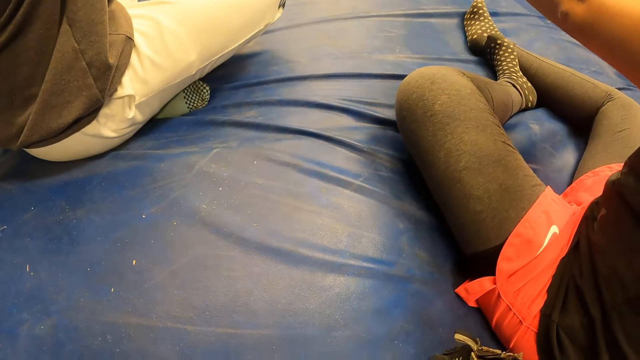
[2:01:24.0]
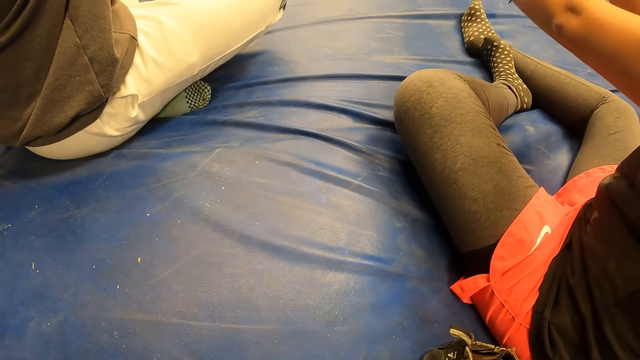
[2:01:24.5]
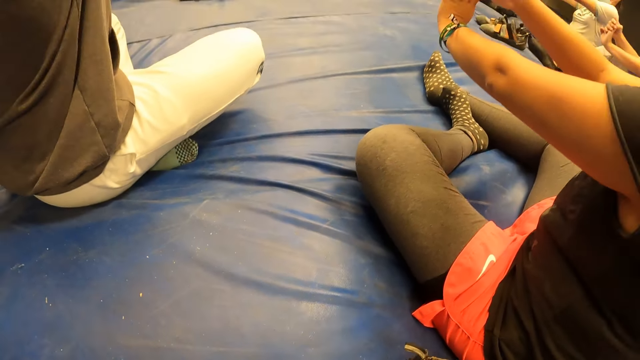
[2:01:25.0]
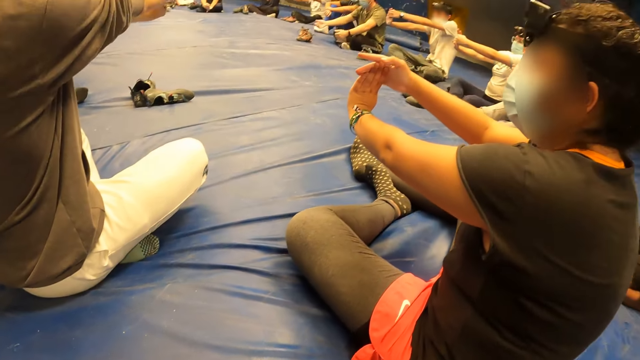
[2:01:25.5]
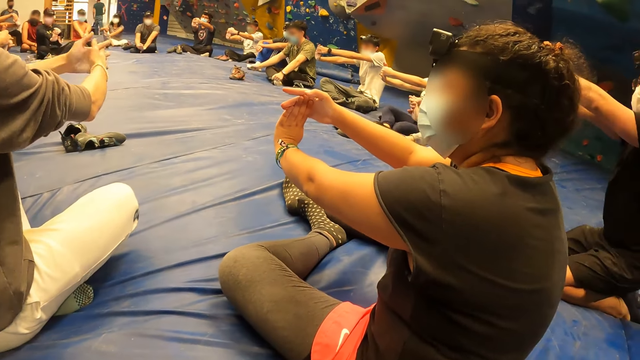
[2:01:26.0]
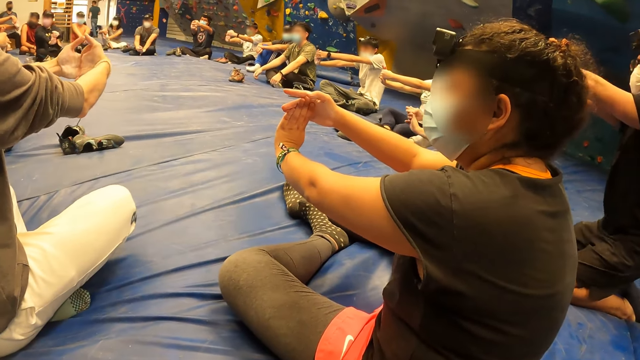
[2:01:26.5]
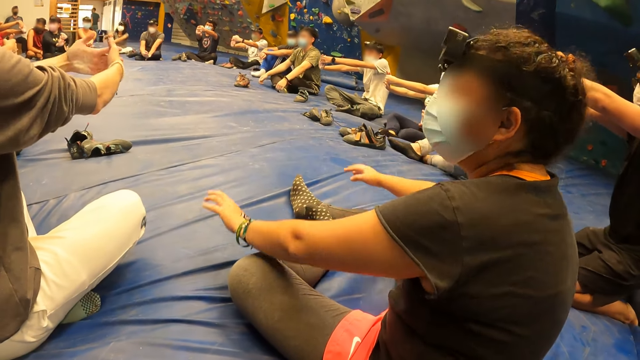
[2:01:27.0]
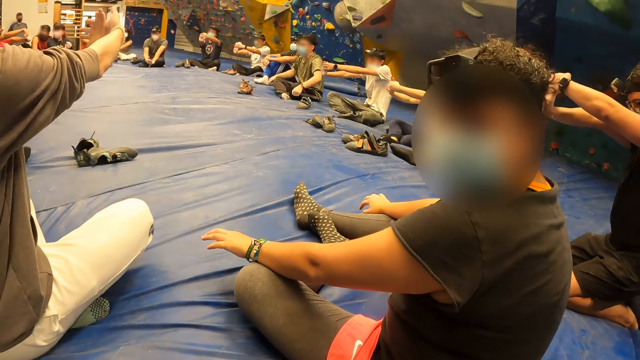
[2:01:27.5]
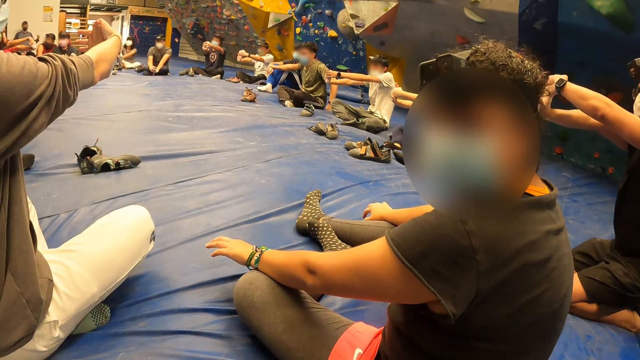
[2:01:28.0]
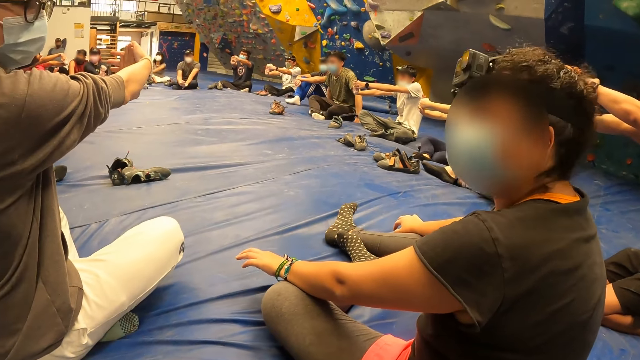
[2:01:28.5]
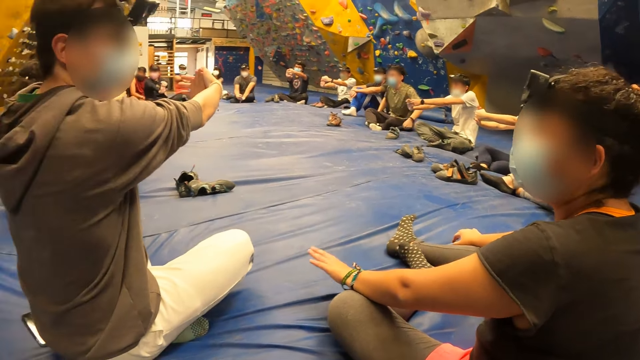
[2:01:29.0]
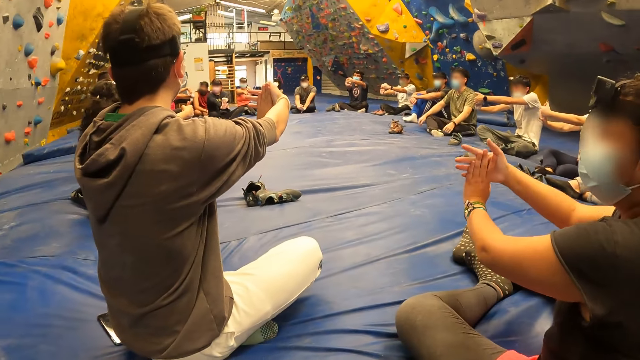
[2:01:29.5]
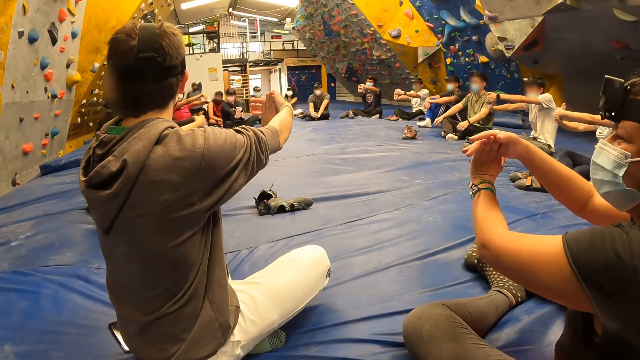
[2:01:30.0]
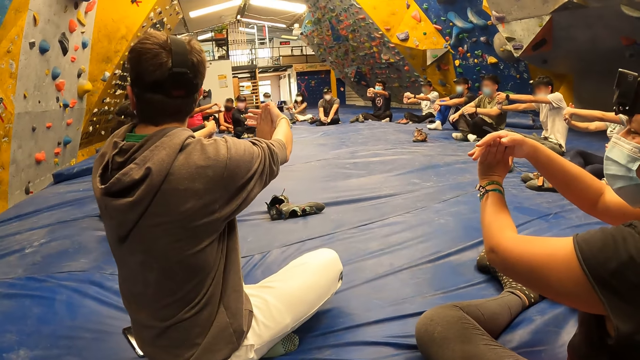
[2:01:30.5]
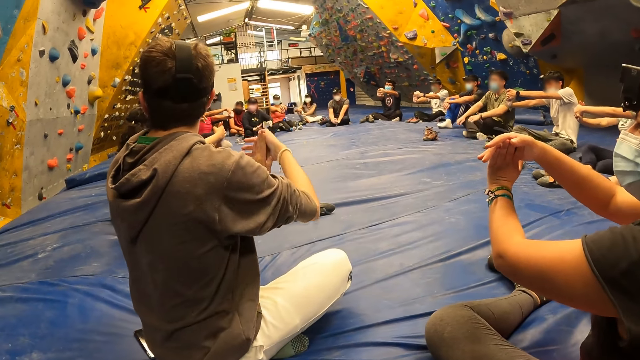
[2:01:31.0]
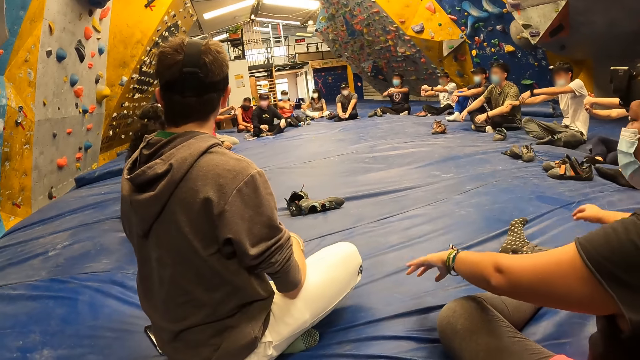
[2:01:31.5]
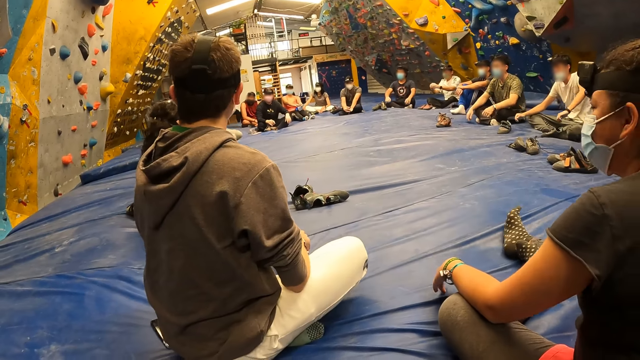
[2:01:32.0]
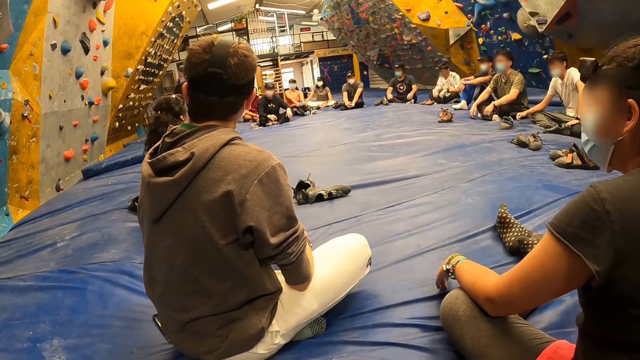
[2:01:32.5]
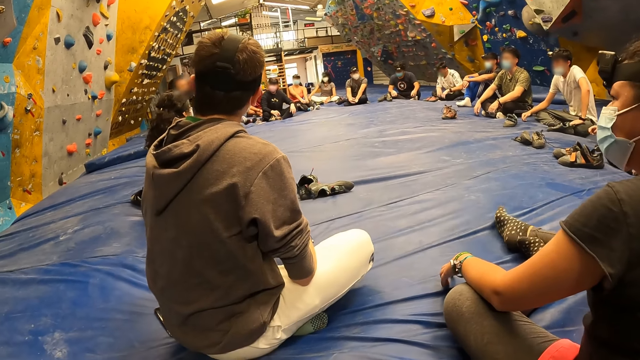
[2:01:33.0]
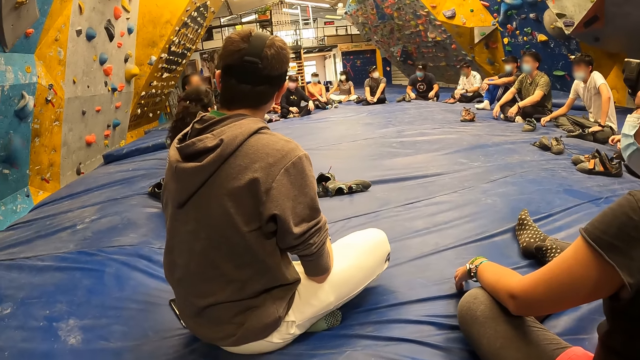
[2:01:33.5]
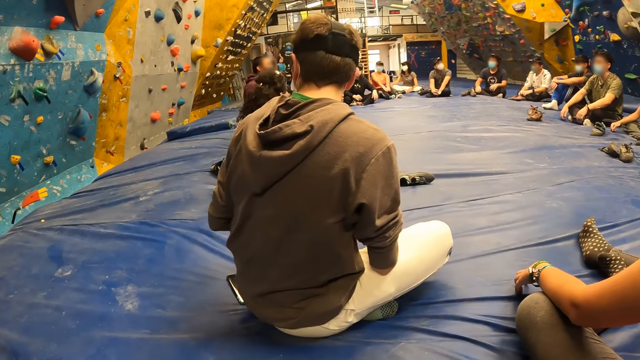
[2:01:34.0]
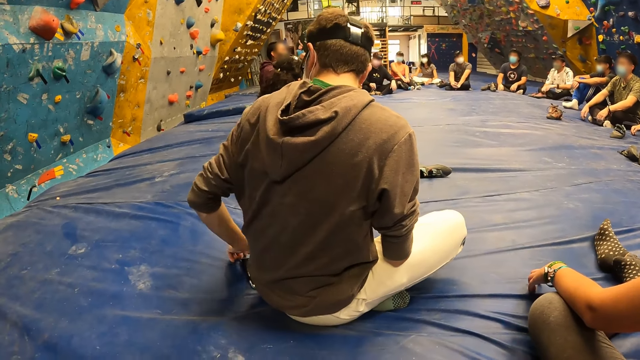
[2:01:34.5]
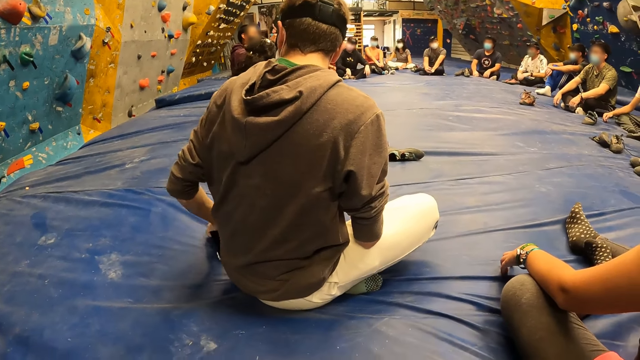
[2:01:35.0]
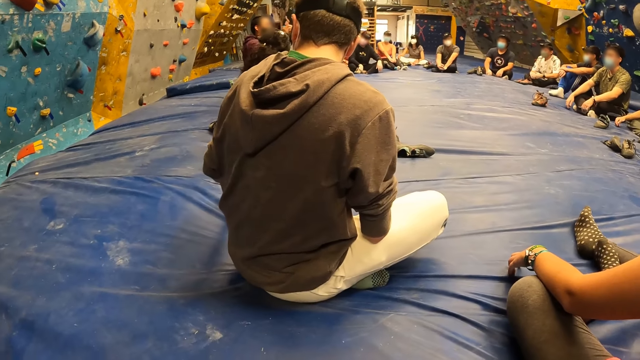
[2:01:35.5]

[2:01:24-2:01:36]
The camera wearer turns her head to see the exercise. The woman interacts with the man. The woman interacts with the camera wearer. The camera wearer turns her head to see the exercise. The woman interacts with the man. The camera wearer turns her head to see the exercise. She turns her head to see the exercise again.

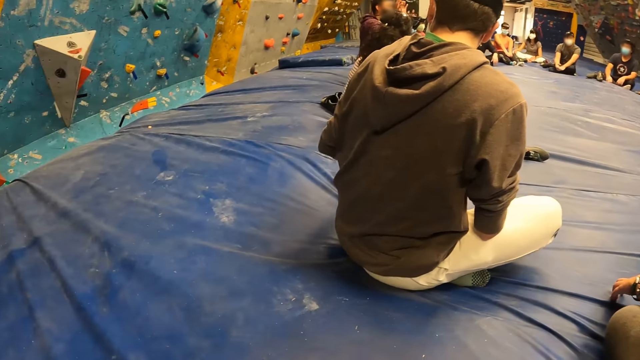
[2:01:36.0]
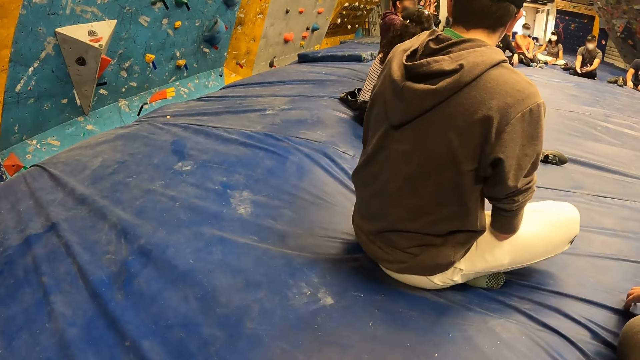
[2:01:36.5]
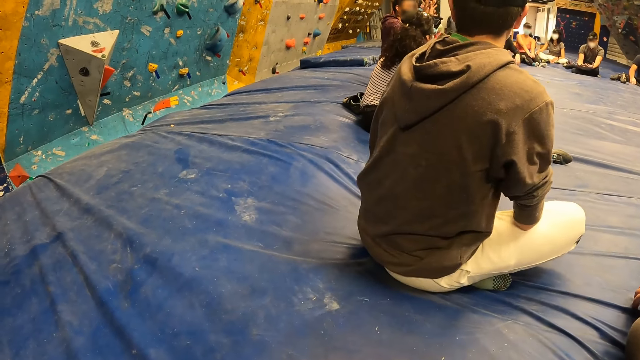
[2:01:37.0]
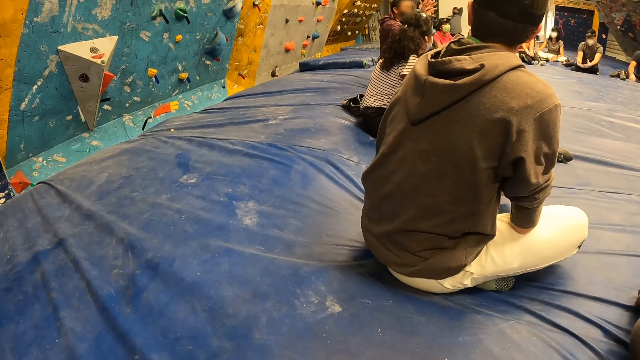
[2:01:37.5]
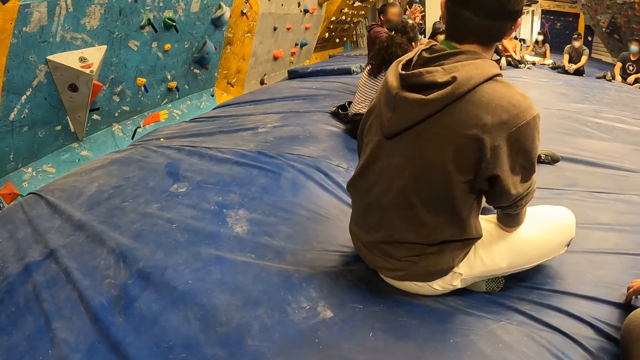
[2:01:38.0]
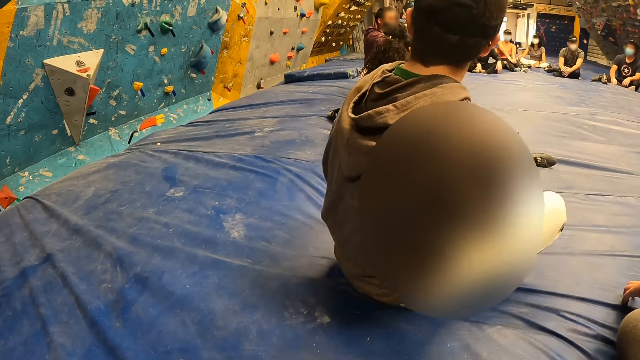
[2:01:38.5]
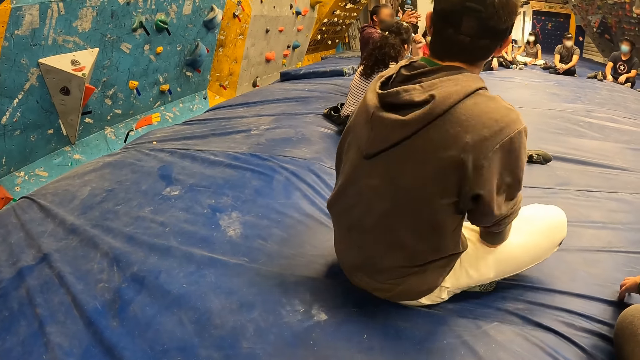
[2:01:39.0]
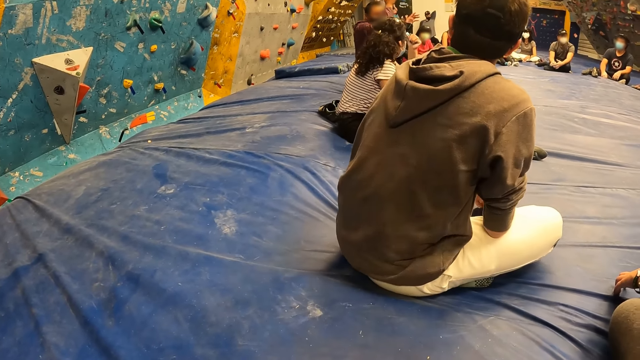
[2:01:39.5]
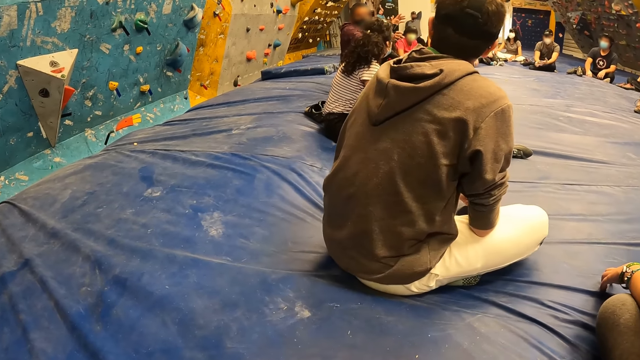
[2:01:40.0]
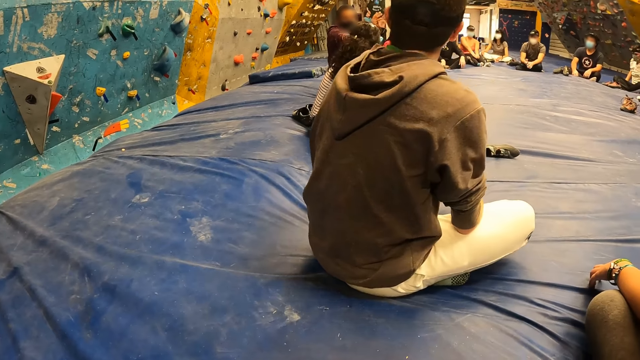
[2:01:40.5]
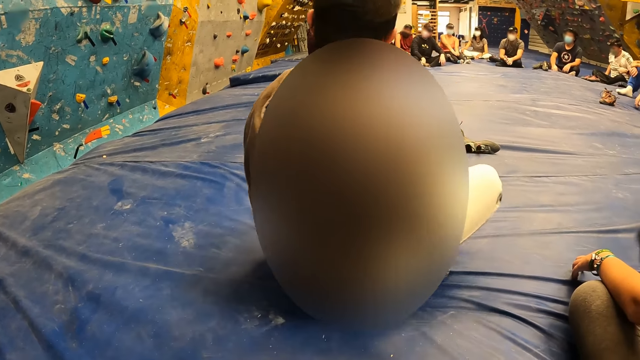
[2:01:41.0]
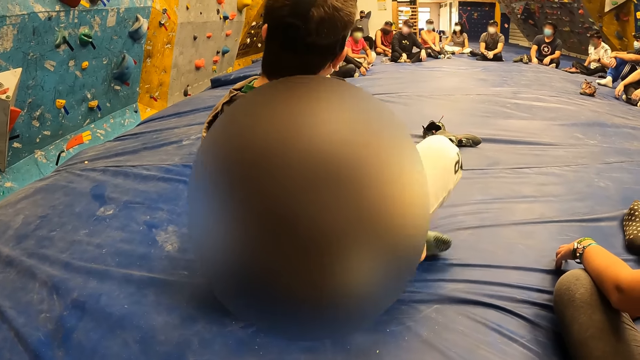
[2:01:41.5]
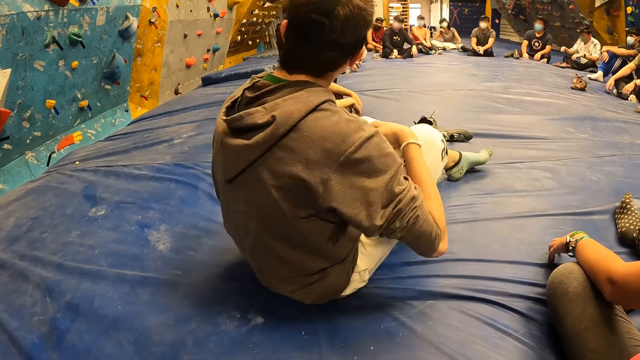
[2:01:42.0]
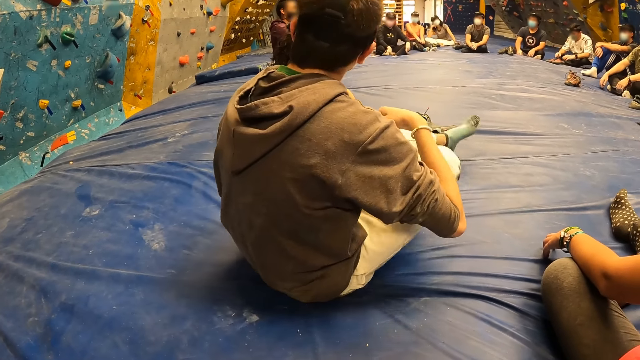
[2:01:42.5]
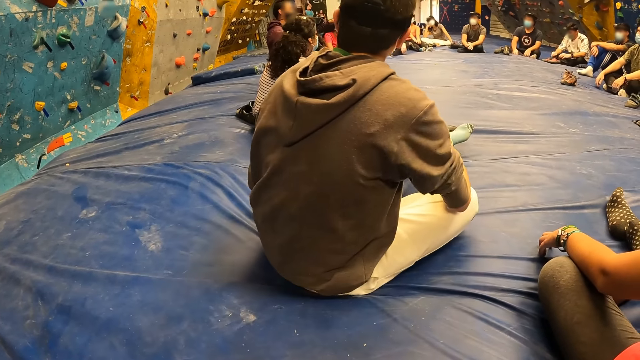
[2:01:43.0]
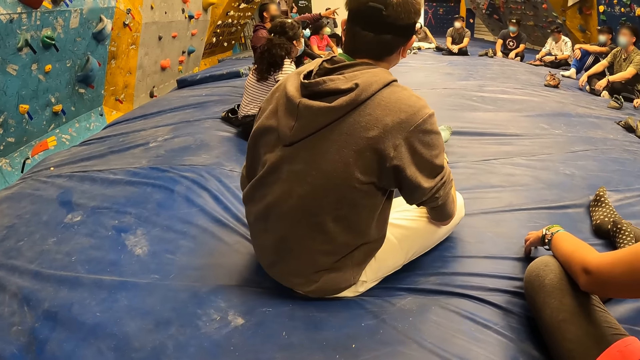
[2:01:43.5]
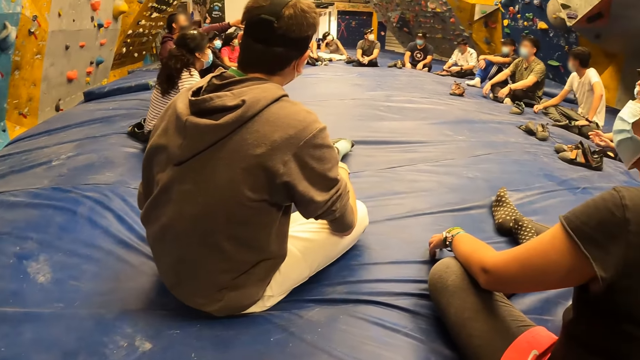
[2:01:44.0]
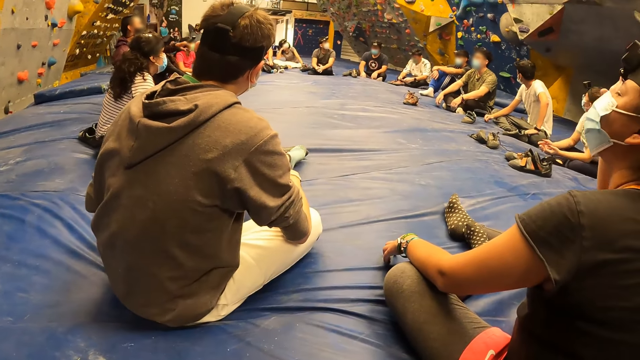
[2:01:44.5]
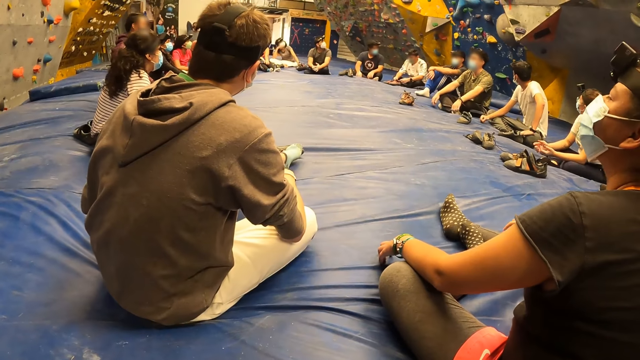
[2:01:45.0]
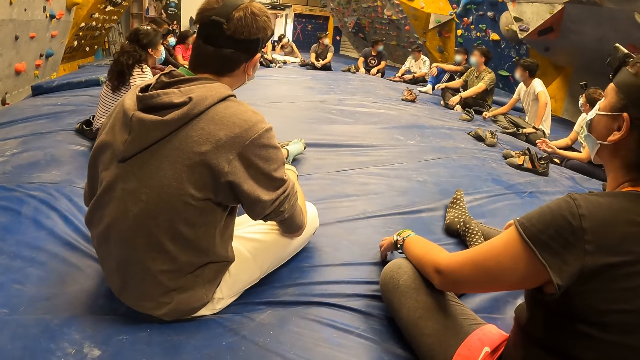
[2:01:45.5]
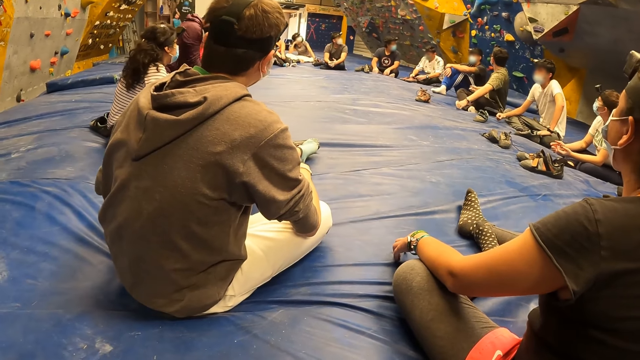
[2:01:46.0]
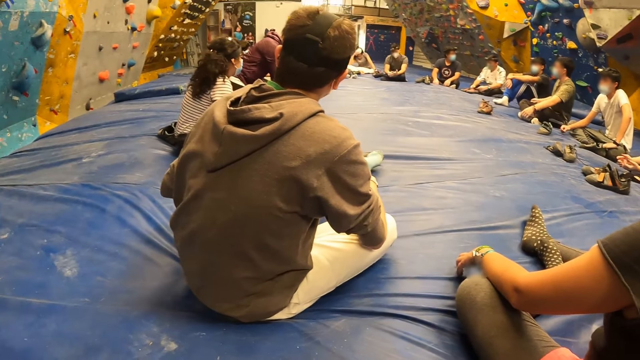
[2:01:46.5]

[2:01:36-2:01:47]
The camera wearer turns her head to see the exercise.
